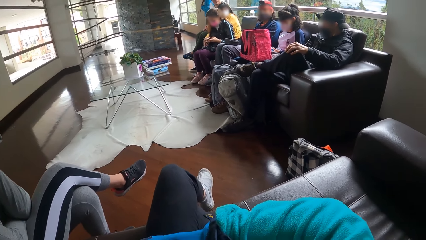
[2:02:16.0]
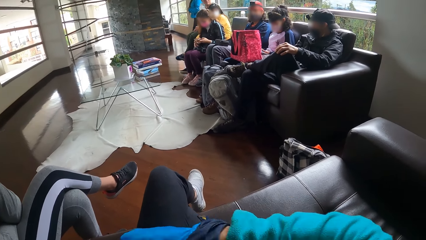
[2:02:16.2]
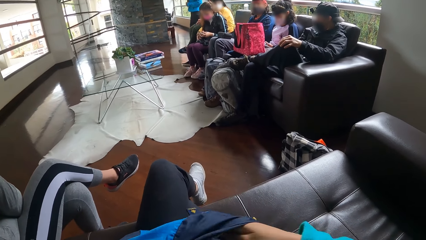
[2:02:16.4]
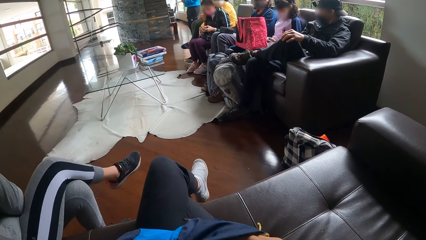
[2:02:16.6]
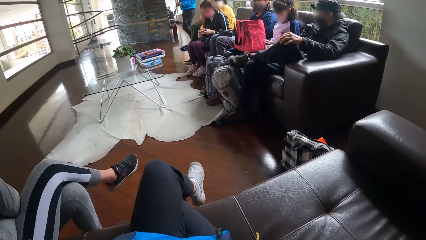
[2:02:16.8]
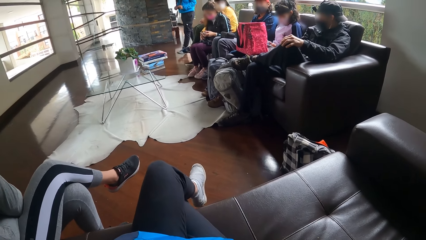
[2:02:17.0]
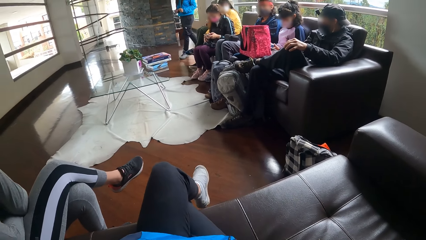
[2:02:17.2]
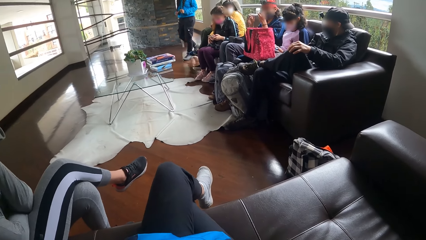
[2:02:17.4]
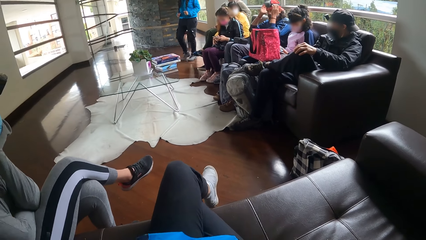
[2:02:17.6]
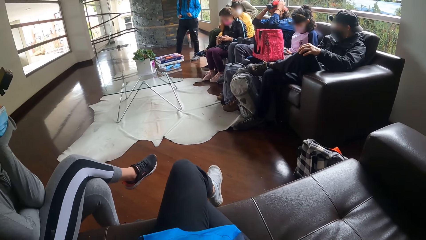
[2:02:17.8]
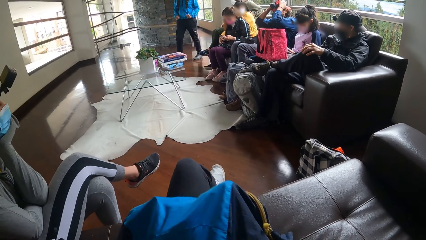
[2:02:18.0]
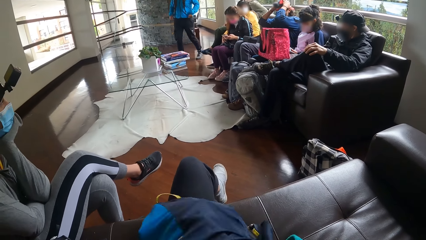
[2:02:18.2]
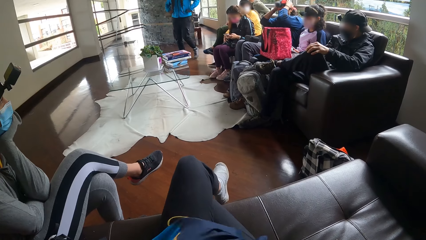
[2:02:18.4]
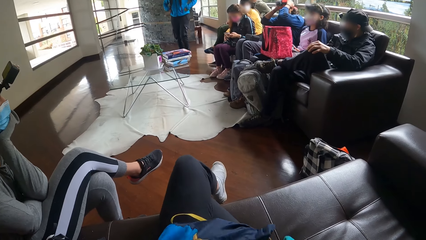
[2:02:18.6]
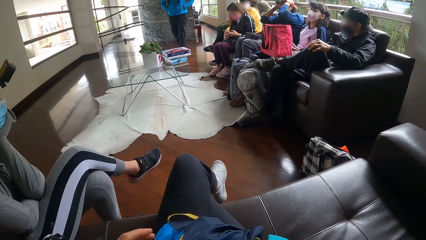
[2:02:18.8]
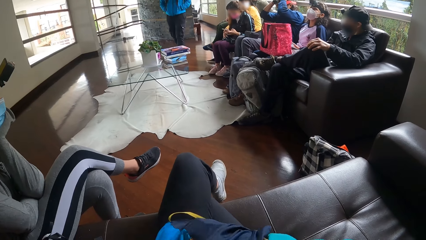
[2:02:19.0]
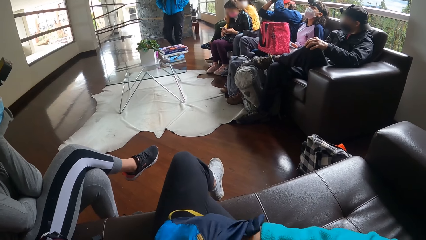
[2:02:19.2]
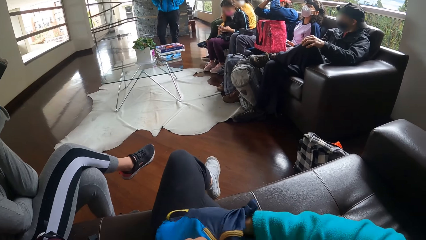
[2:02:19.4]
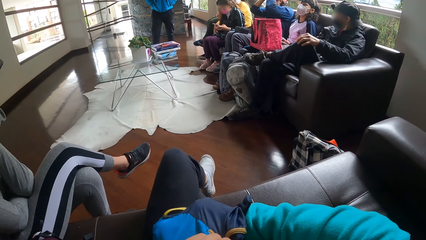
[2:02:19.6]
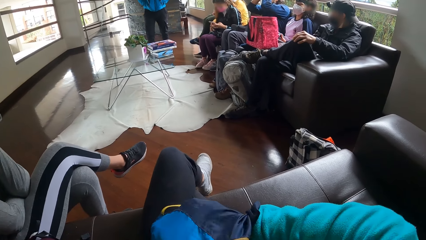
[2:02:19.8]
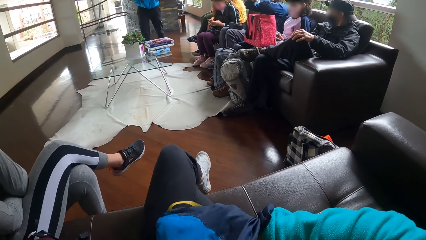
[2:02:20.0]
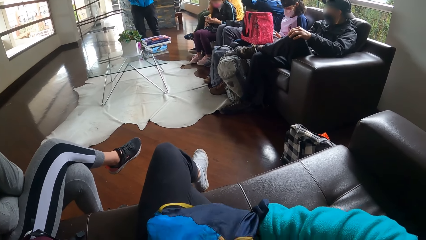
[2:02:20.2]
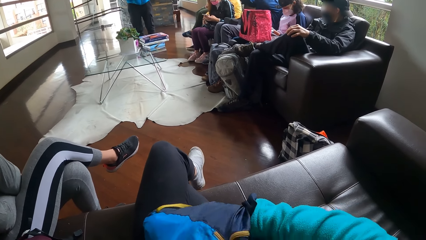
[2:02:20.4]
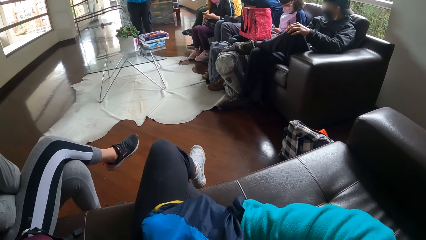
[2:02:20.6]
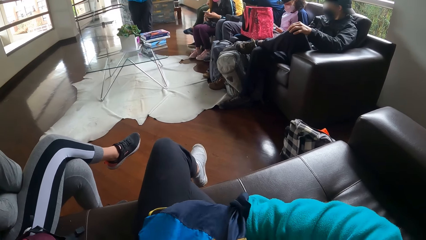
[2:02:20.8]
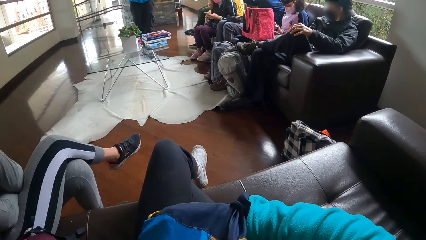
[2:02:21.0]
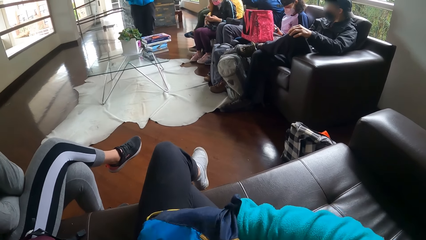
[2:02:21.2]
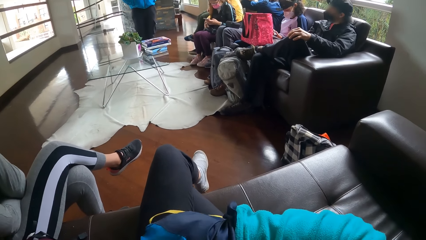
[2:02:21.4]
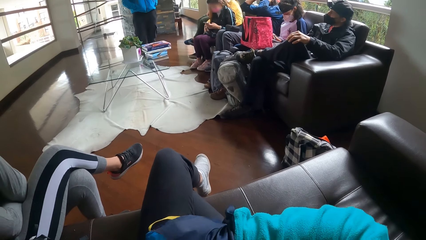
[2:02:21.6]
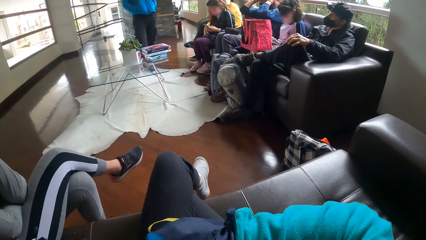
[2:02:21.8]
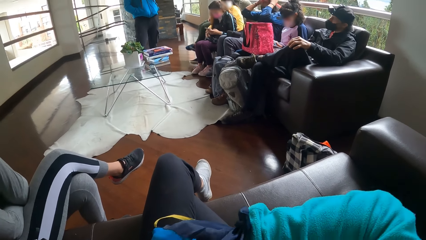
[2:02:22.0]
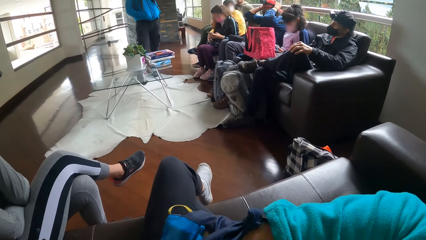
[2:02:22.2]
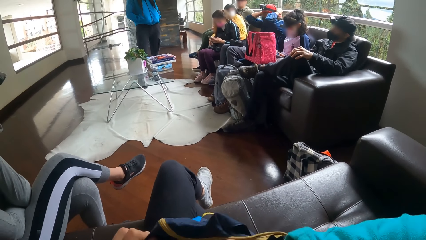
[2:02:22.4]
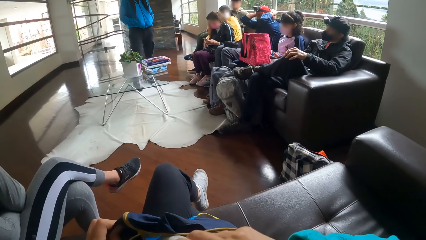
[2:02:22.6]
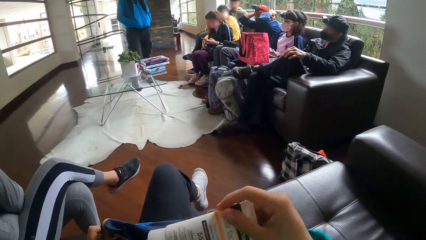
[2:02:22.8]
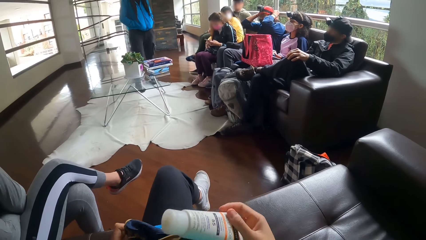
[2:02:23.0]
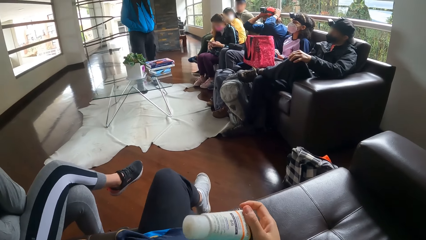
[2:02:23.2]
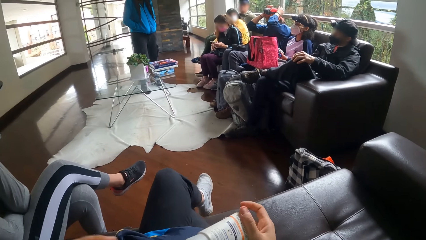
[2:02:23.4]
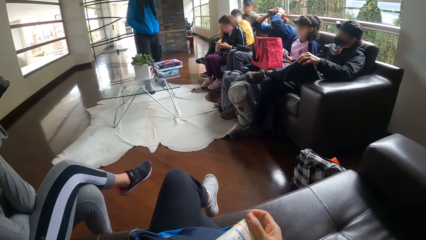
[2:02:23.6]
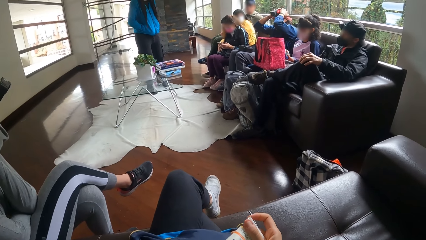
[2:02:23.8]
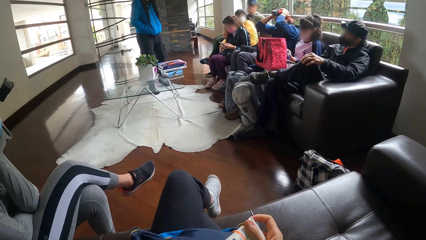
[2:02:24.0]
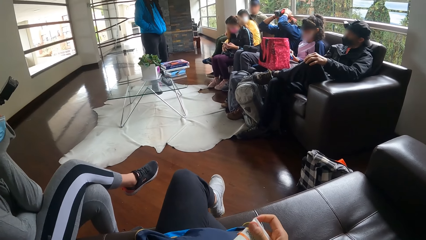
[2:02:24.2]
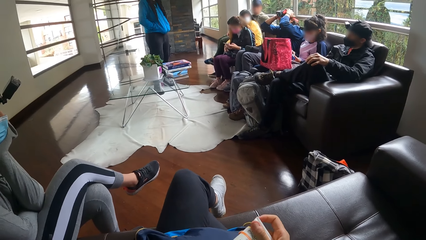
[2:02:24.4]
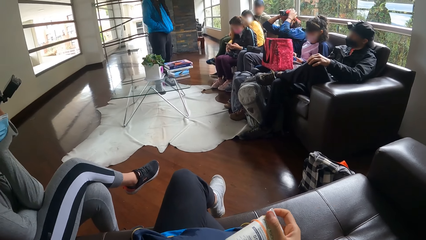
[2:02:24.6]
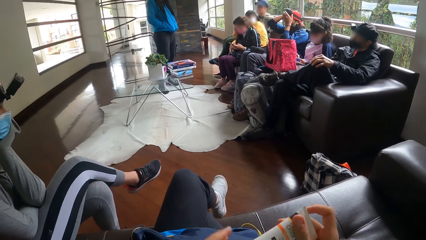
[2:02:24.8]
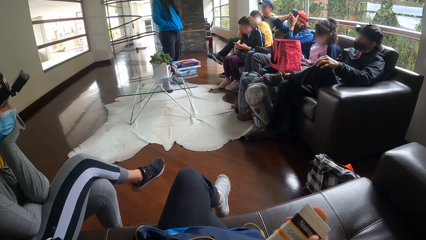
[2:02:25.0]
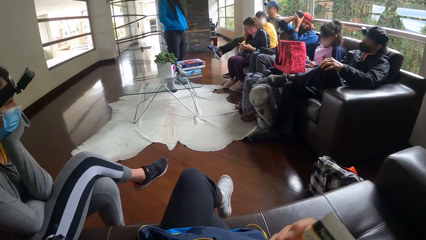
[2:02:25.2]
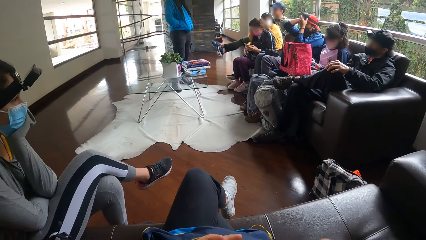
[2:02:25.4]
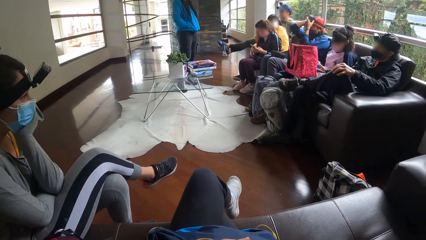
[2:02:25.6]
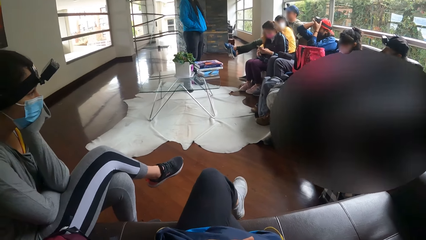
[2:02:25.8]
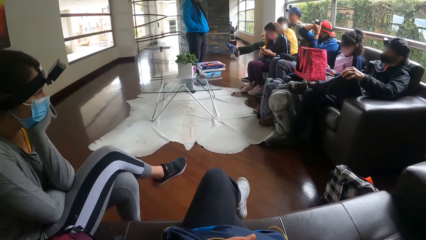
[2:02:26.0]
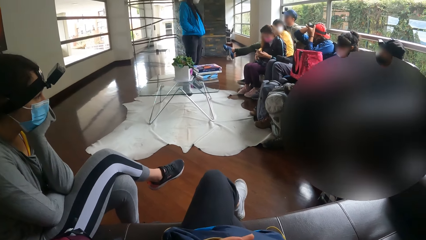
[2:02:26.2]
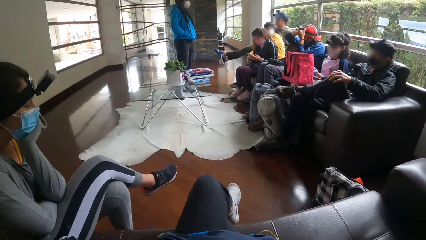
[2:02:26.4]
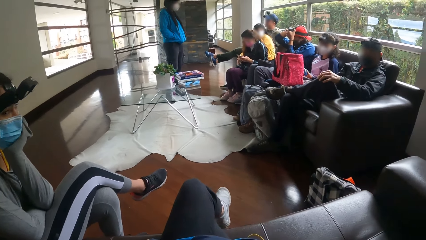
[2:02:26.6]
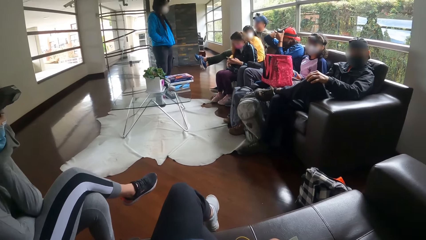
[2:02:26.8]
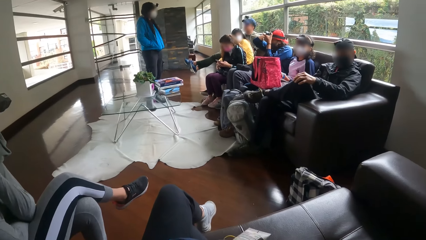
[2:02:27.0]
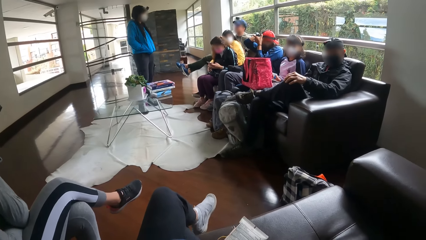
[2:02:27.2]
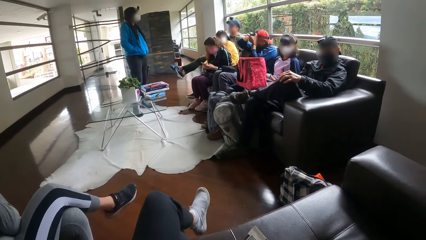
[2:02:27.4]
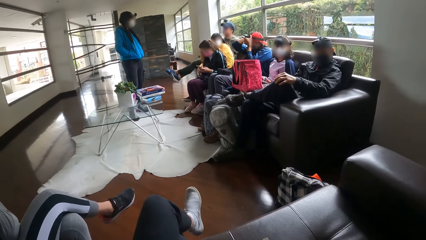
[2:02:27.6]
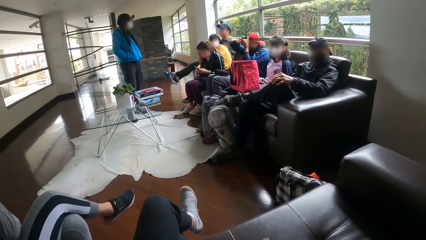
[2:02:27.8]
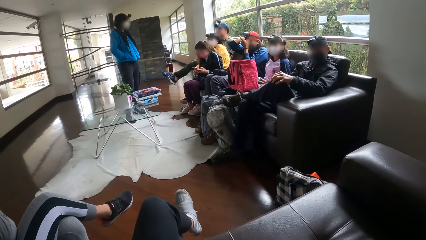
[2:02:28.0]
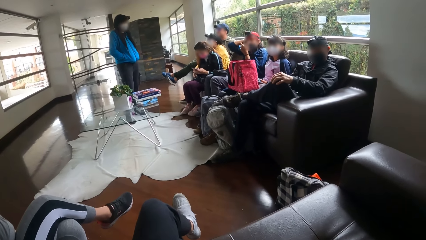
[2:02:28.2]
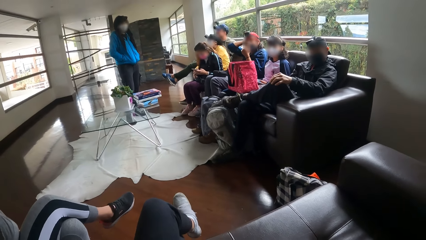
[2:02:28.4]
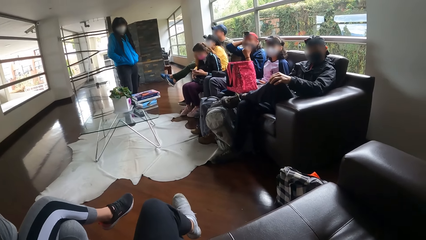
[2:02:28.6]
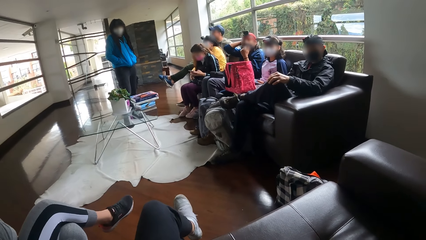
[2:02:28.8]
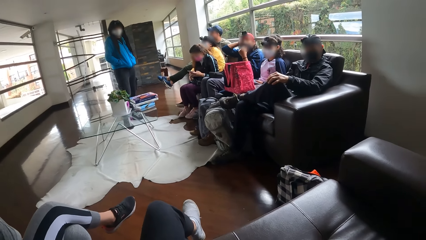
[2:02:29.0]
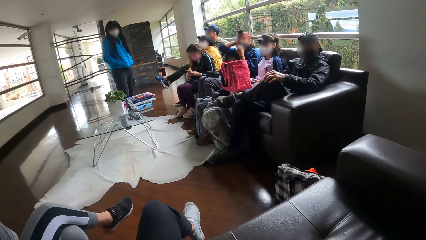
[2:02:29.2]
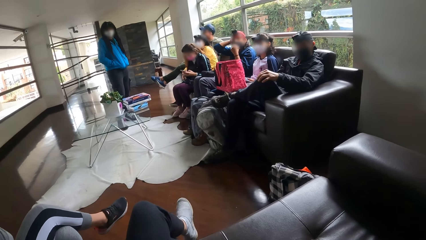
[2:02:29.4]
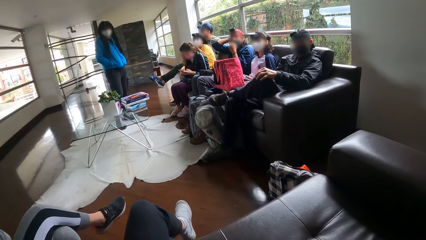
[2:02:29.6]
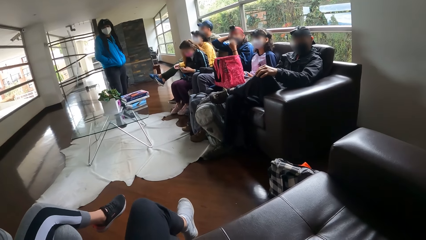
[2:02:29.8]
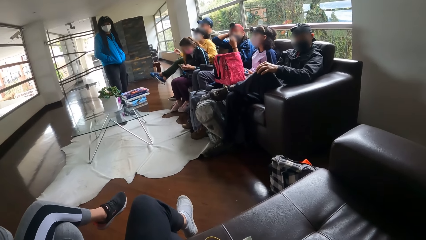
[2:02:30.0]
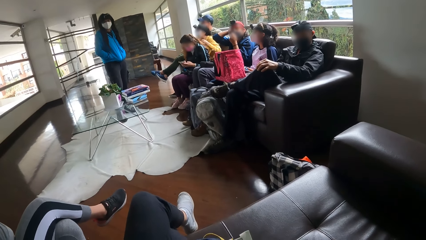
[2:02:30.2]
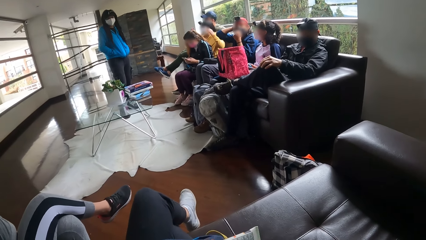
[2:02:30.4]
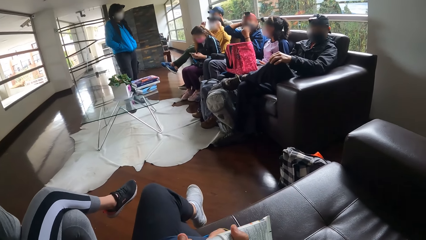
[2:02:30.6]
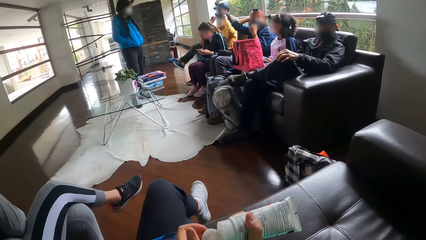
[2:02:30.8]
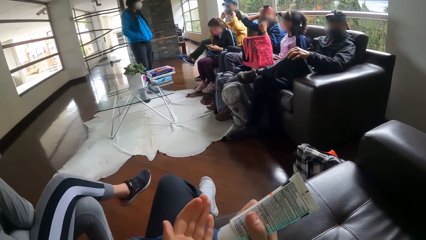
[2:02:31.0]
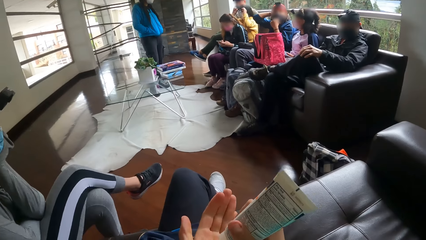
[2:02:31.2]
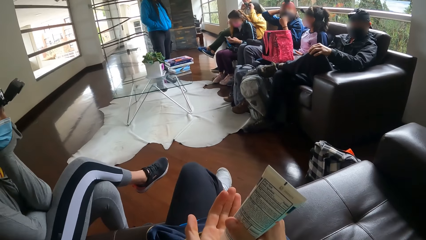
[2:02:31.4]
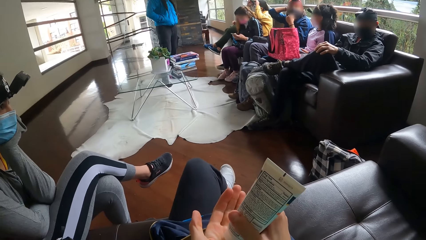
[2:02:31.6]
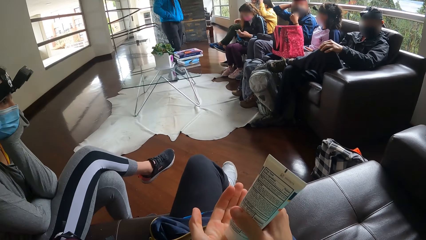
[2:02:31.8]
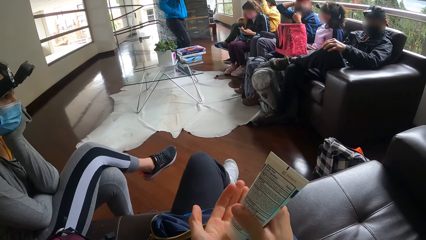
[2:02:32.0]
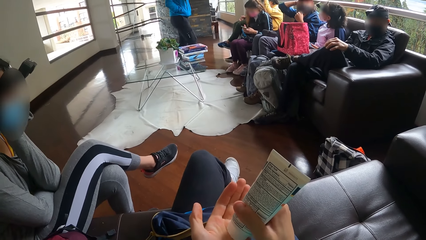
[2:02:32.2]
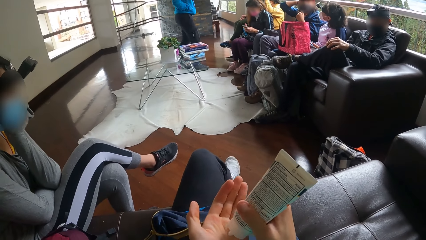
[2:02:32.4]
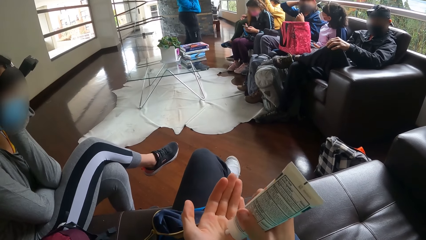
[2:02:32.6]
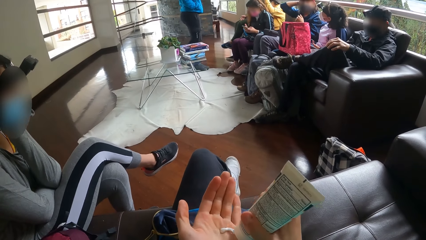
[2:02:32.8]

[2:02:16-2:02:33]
The camera wearer peruses the bag. She picks up a cream tube or bottle of lotion from the bag on her thigh with her right hand. She opens the cream tube in her right hand with her left hand. She presses into her left palm the cream tube in her right hand. She applies the bottle of lotion.
